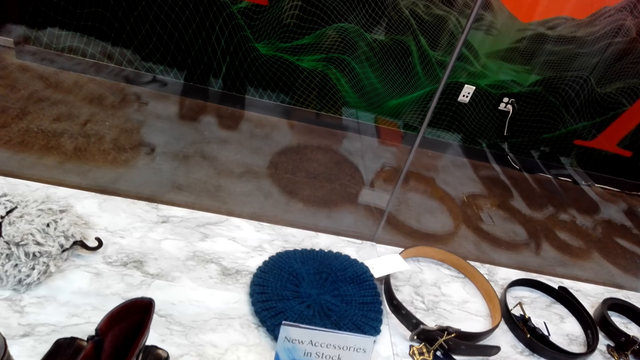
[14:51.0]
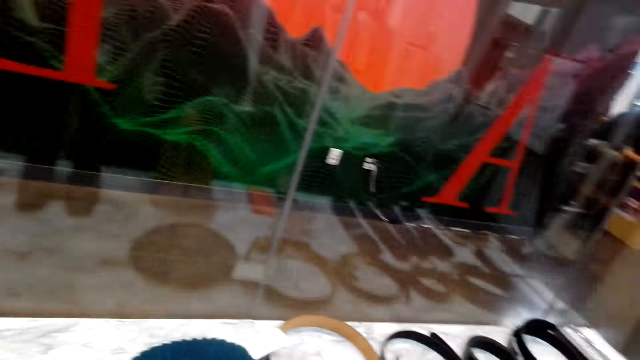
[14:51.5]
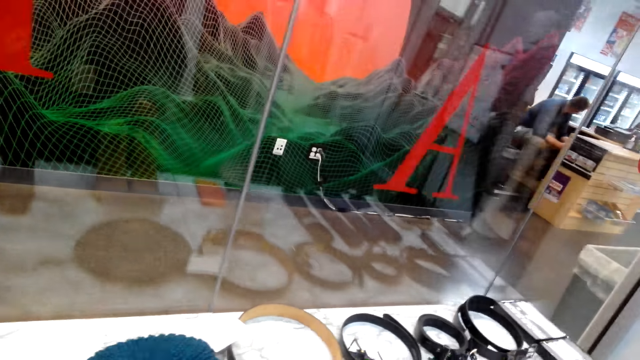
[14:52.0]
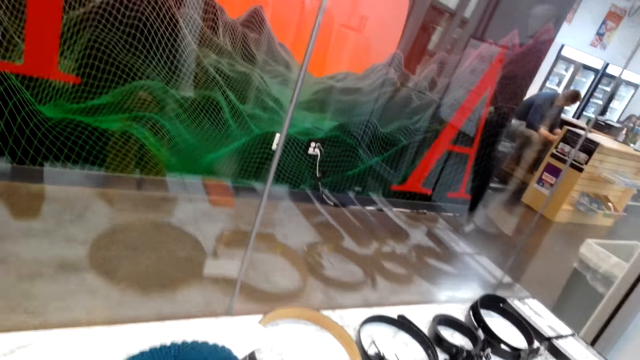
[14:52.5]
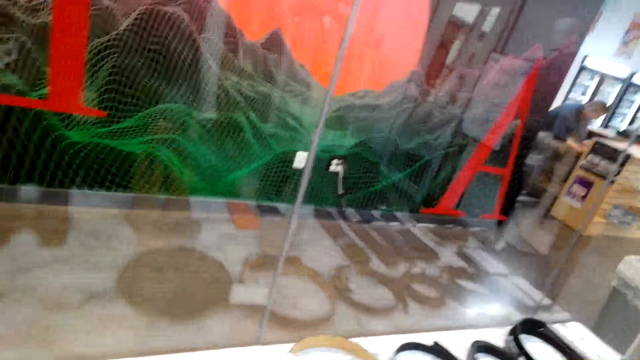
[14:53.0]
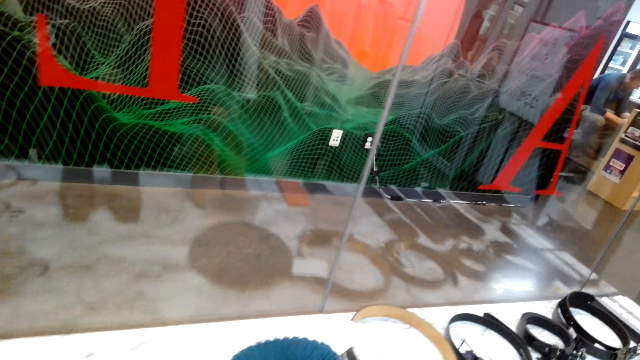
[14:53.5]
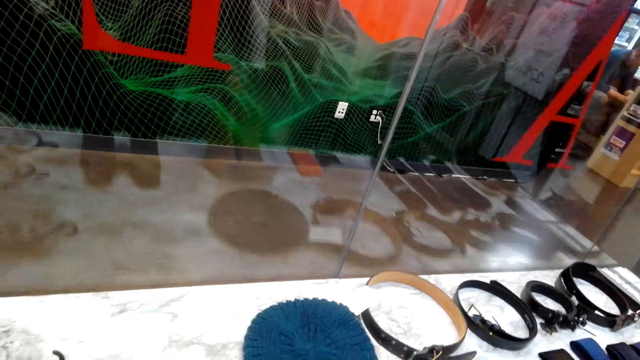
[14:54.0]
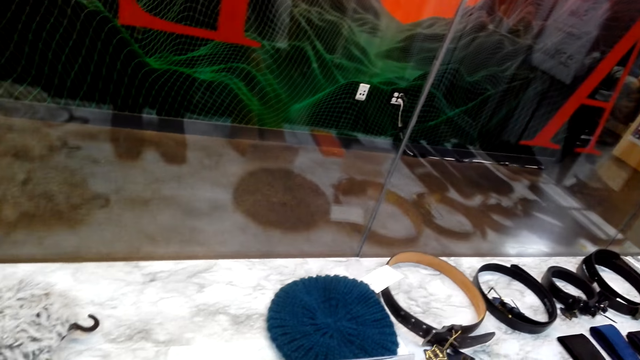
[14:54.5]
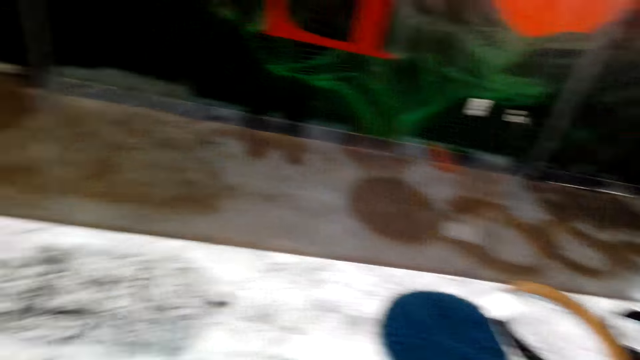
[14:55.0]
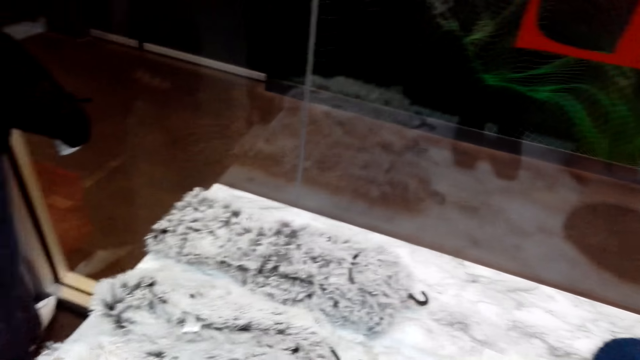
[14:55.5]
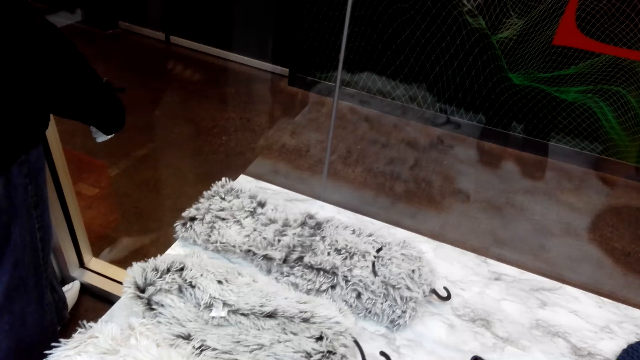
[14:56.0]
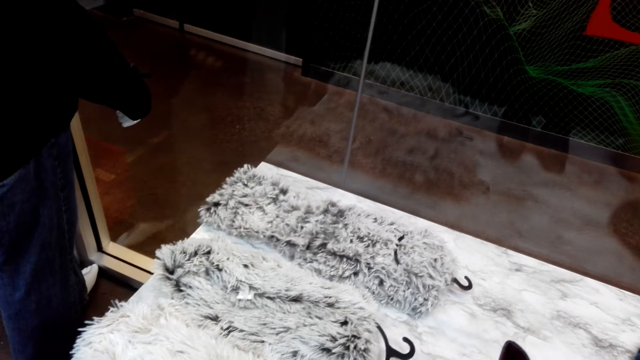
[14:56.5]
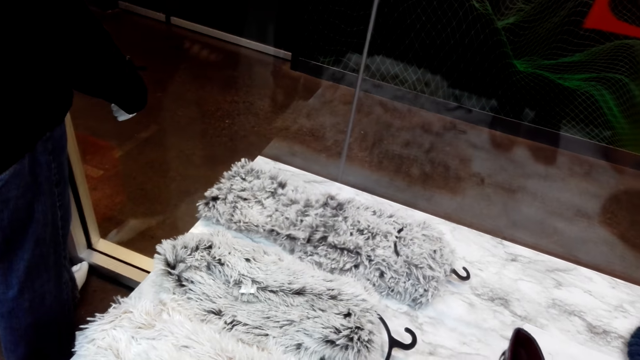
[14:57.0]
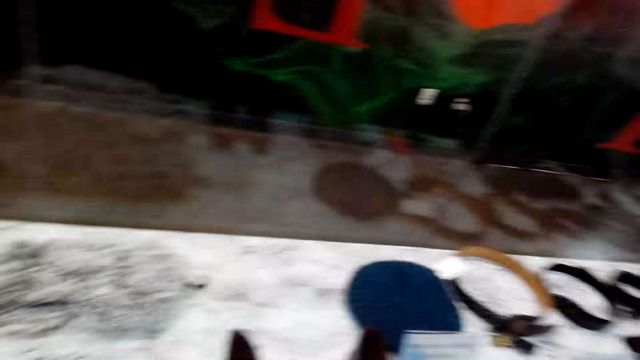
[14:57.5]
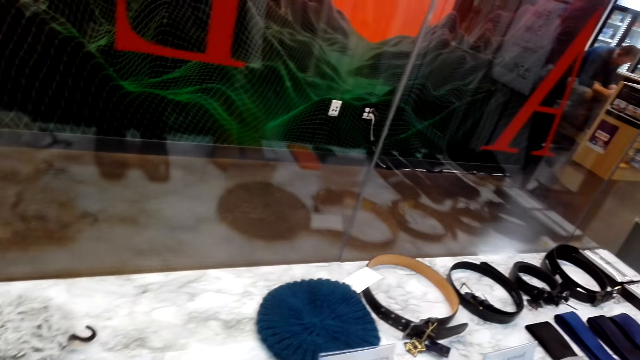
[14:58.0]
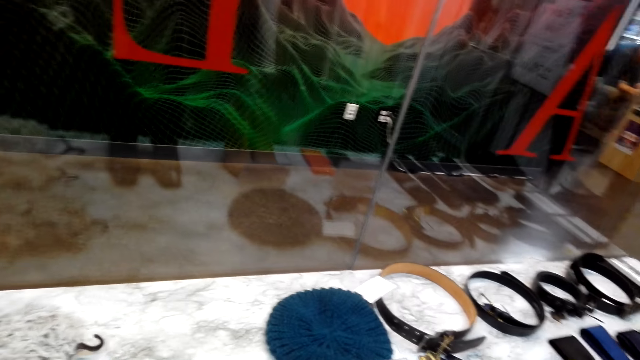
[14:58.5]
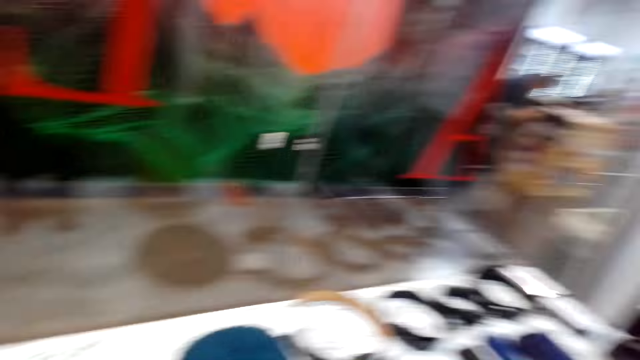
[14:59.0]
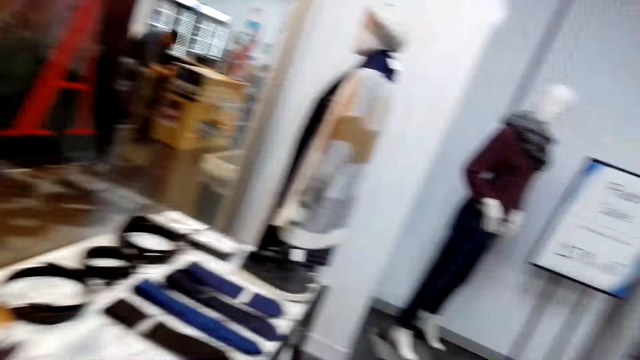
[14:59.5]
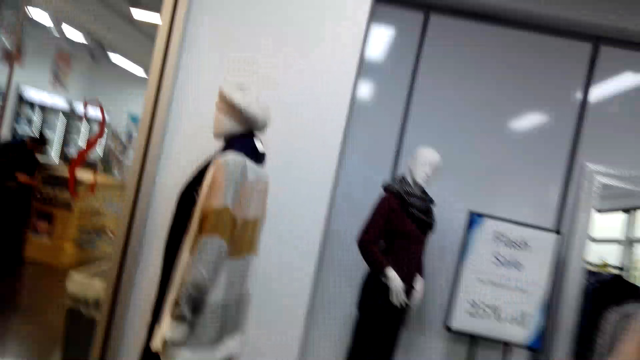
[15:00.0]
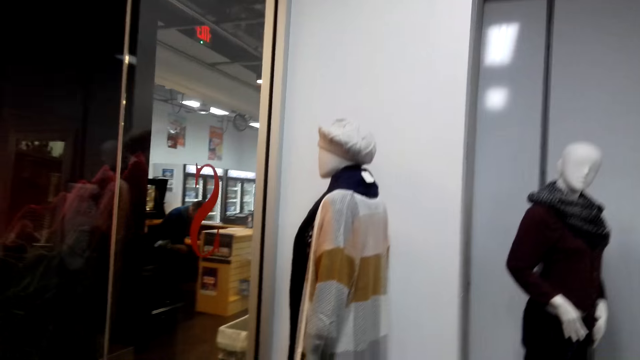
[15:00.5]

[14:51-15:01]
The camera wearer turns around the counter.

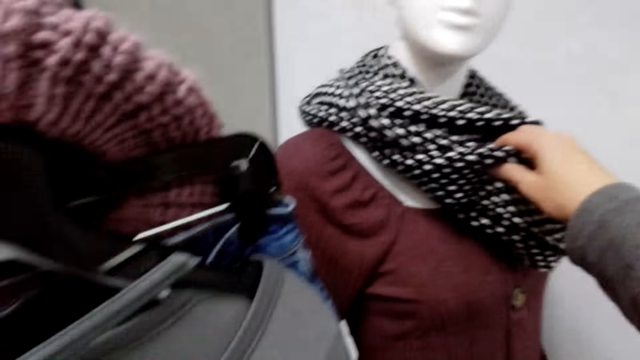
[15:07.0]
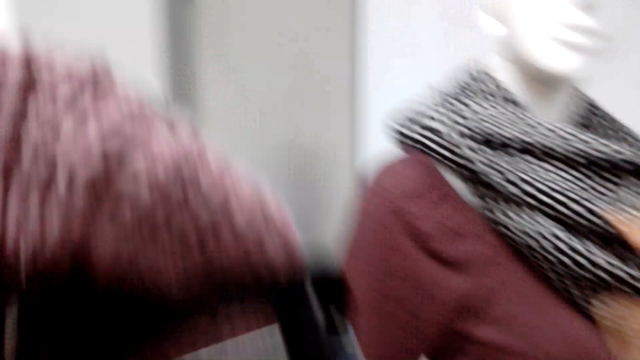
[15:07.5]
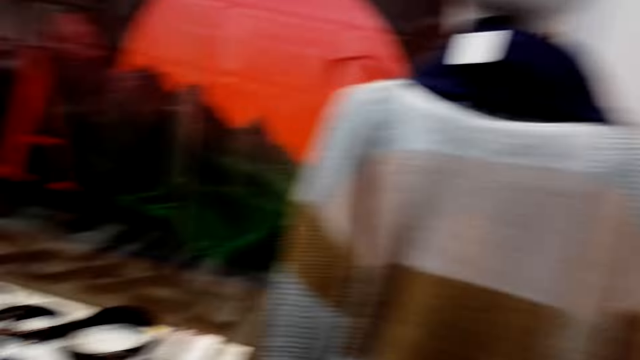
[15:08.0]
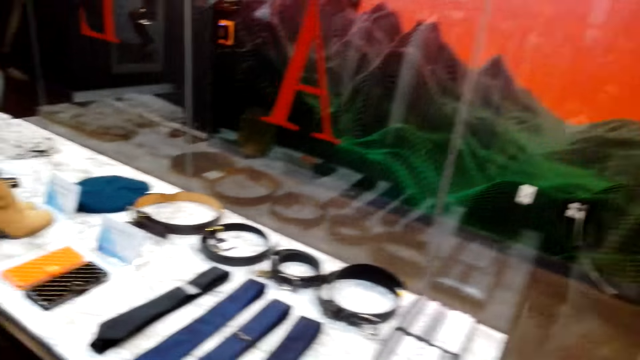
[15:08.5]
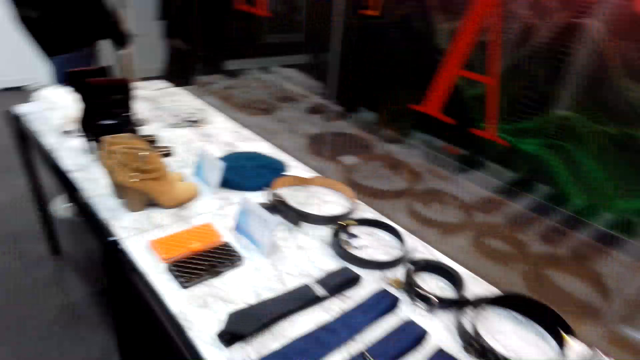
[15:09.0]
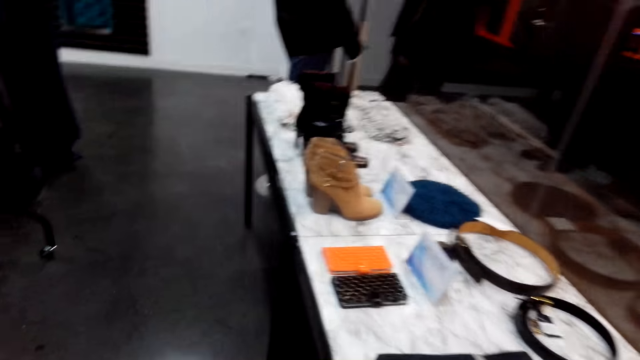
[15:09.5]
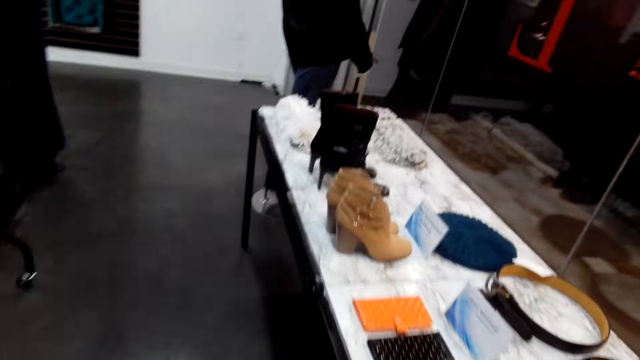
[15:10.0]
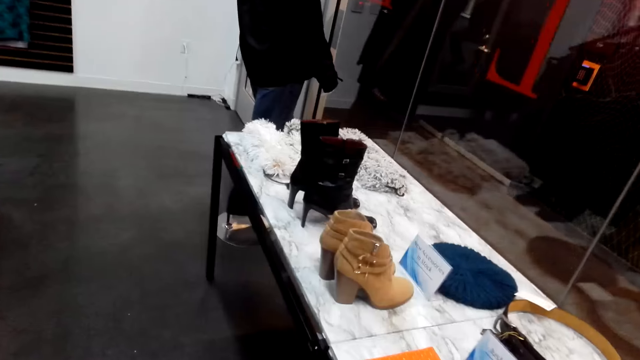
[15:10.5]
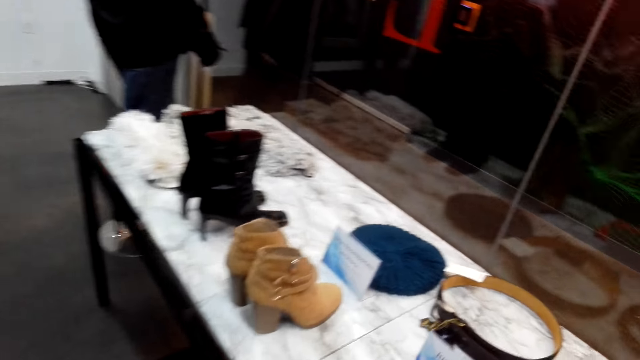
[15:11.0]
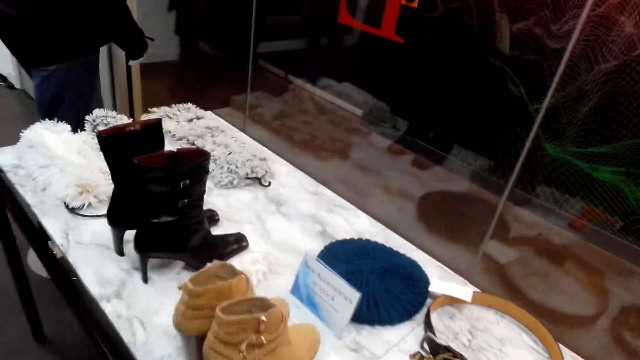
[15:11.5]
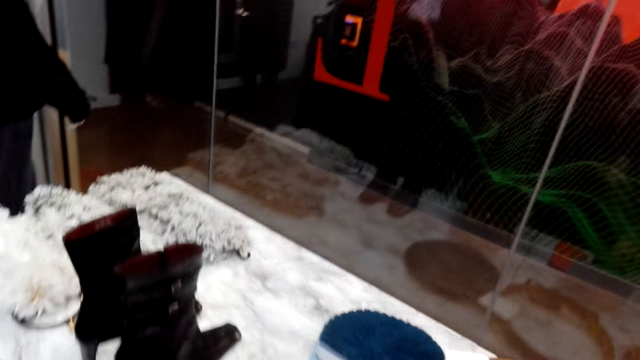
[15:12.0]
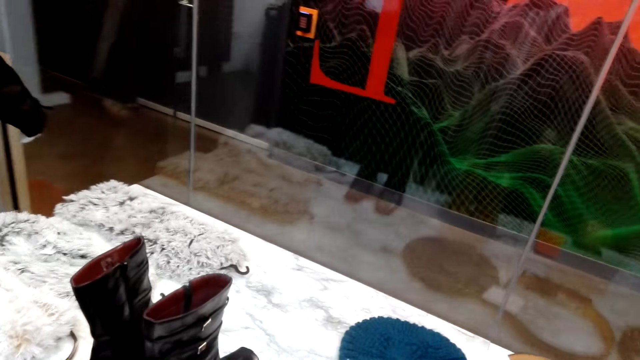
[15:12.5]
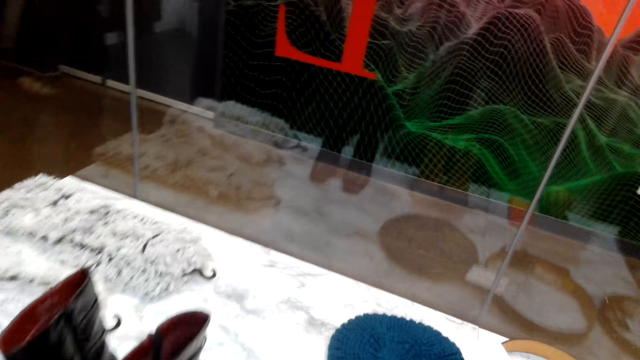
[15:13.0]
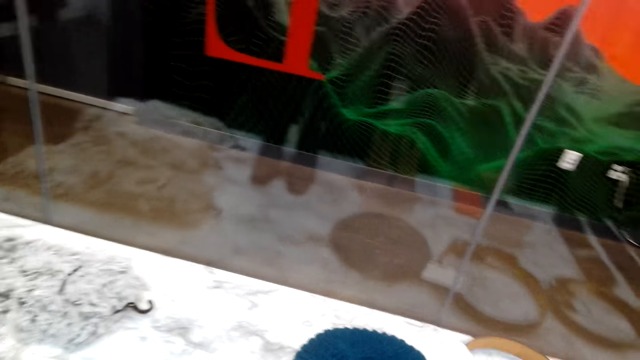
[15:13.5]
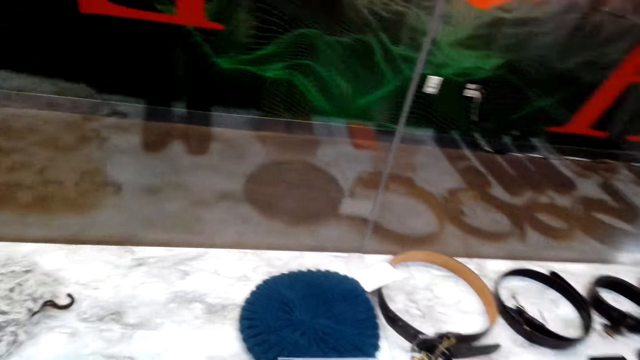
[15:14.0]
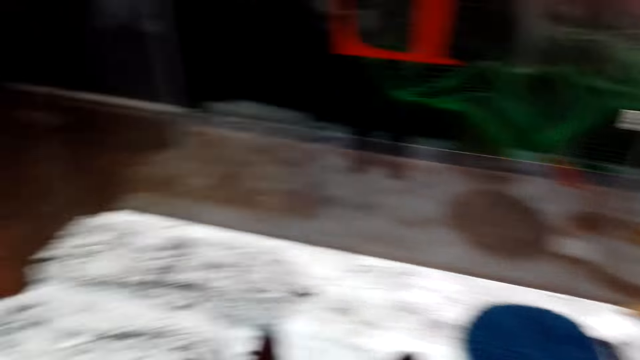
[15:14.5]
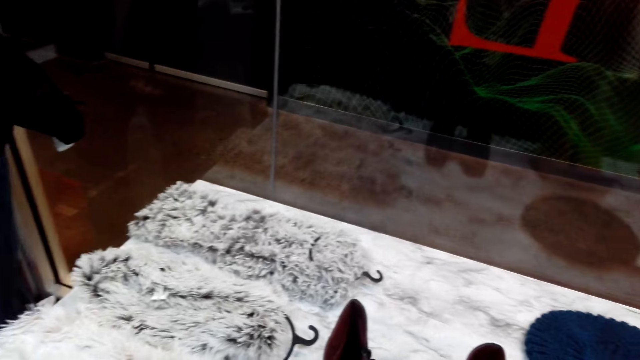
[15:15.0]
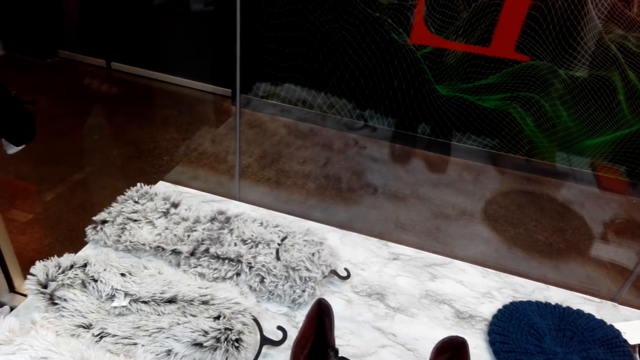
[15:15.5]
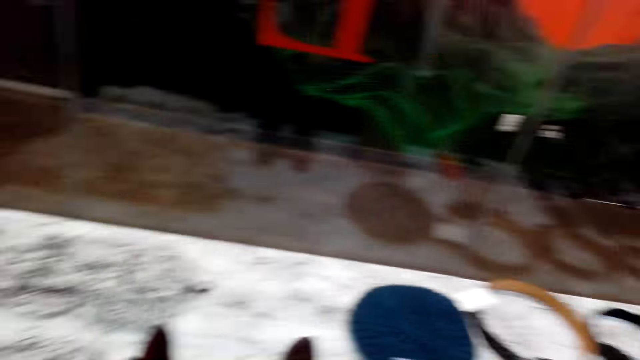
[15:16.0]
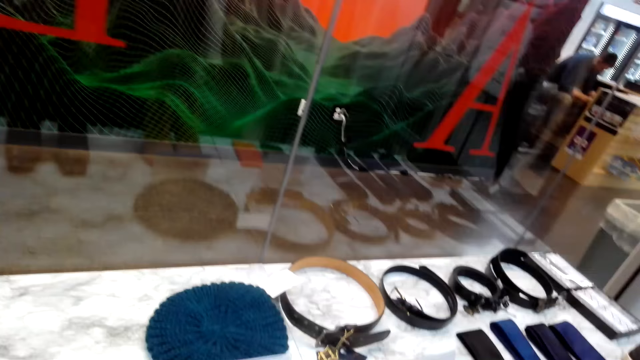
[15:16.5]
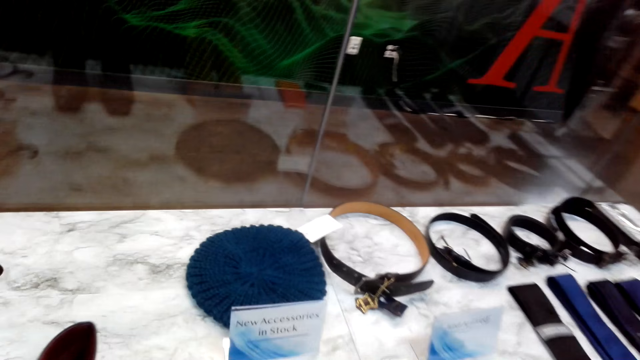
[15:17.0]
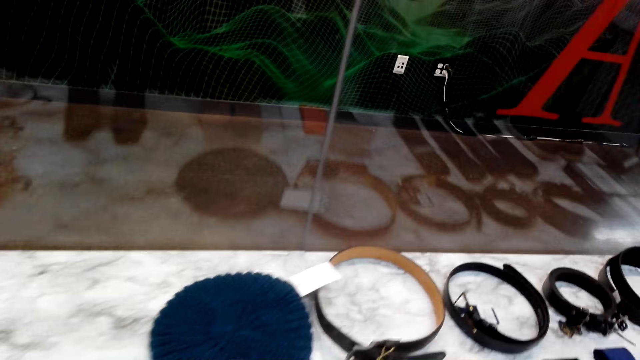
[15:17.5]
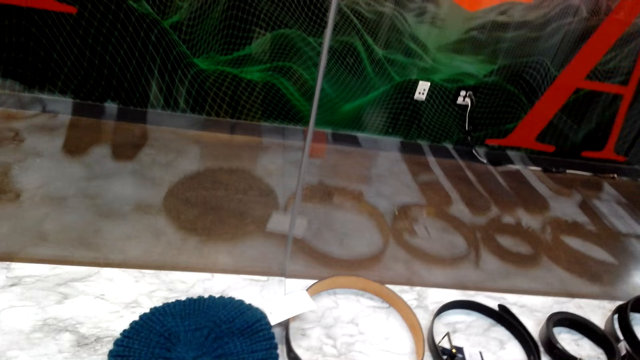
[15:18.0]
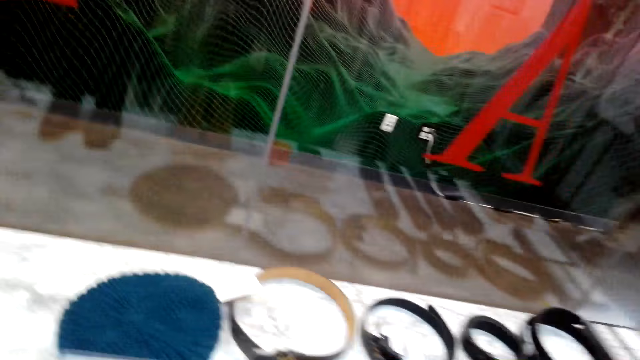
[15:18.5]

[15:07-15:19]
The camera wearer touches the scarf. They grab the scarf with the right hand. They move around. They walk towards the shoes. They look around.
